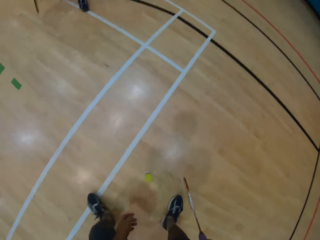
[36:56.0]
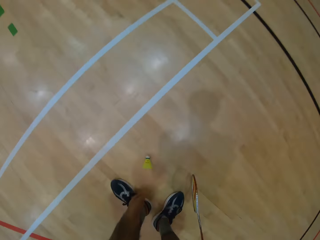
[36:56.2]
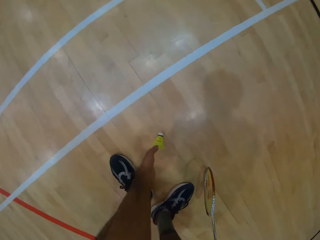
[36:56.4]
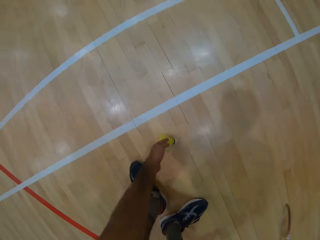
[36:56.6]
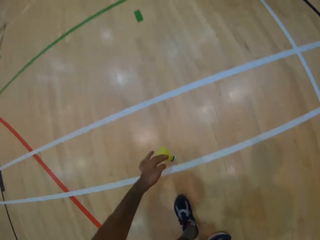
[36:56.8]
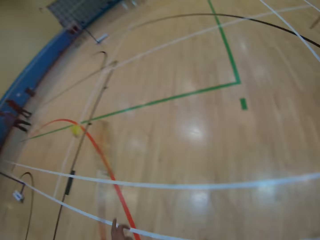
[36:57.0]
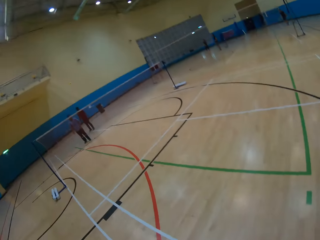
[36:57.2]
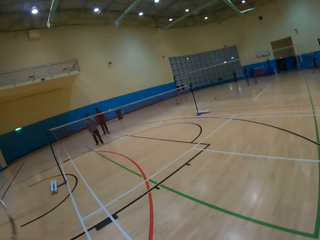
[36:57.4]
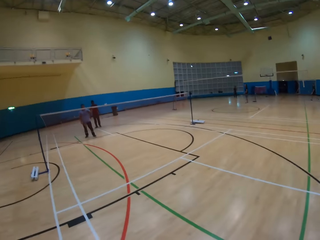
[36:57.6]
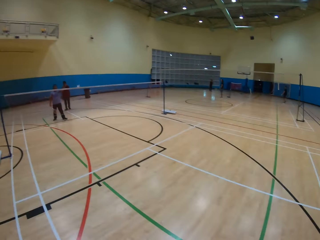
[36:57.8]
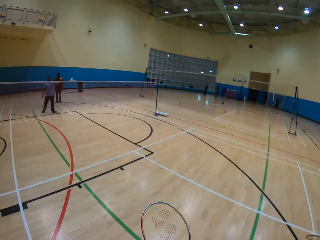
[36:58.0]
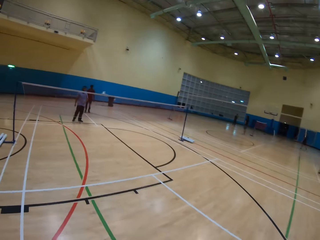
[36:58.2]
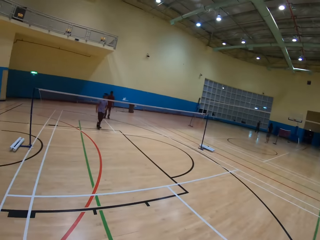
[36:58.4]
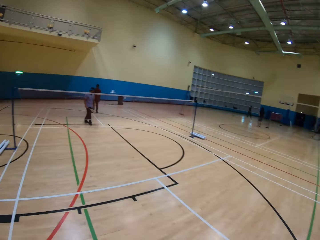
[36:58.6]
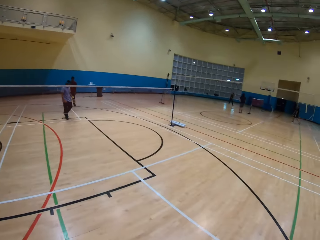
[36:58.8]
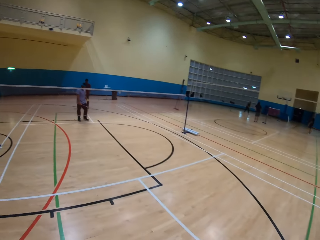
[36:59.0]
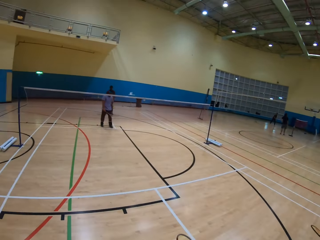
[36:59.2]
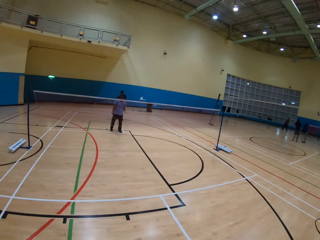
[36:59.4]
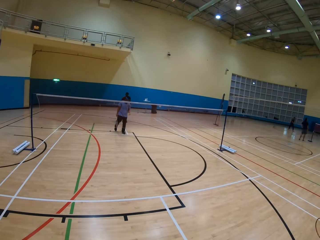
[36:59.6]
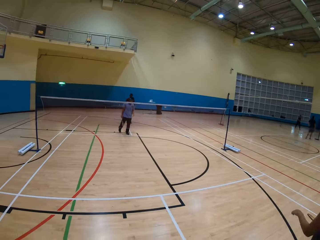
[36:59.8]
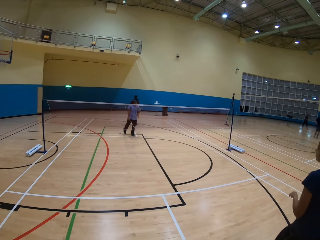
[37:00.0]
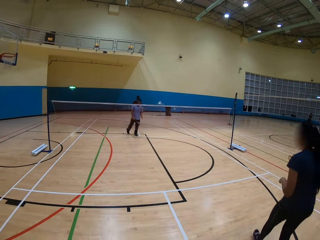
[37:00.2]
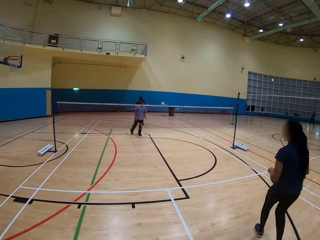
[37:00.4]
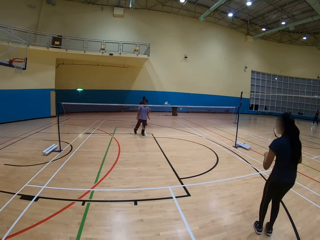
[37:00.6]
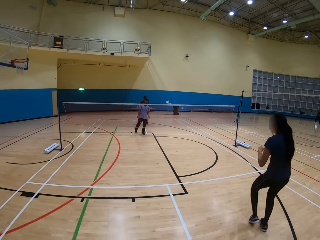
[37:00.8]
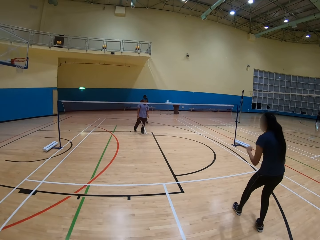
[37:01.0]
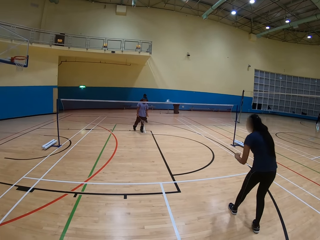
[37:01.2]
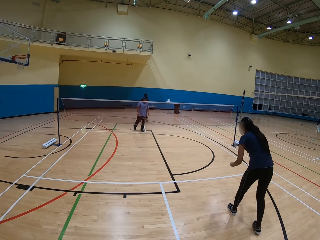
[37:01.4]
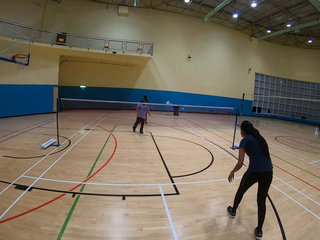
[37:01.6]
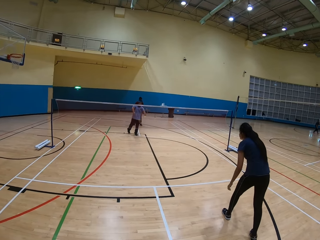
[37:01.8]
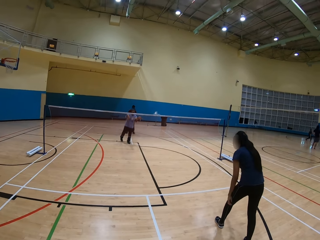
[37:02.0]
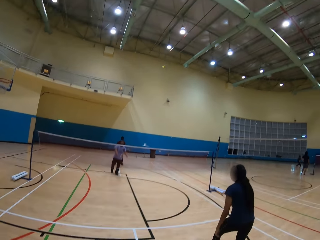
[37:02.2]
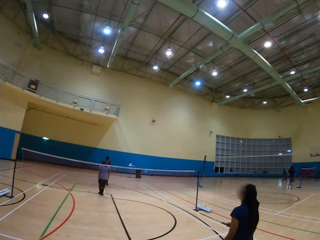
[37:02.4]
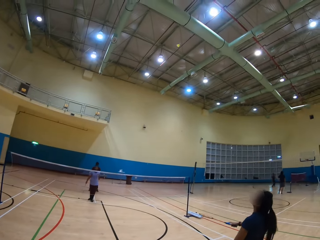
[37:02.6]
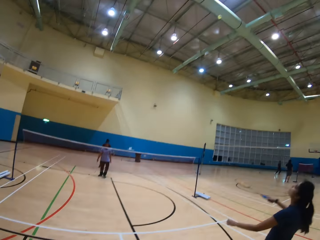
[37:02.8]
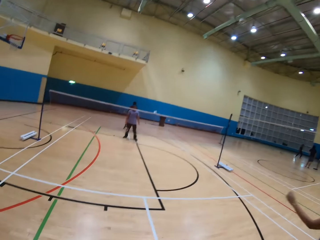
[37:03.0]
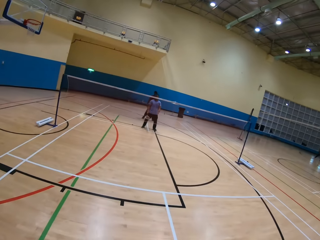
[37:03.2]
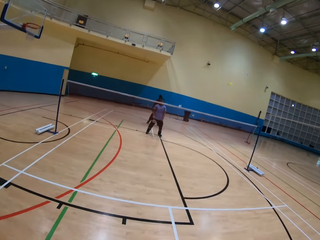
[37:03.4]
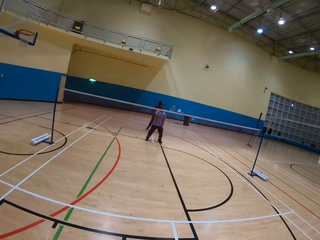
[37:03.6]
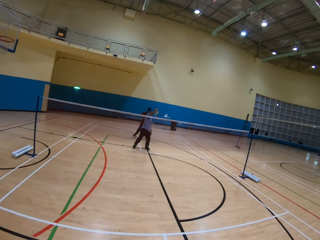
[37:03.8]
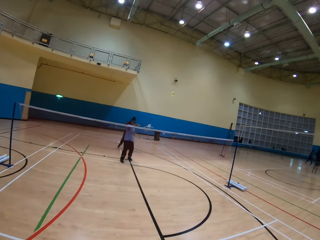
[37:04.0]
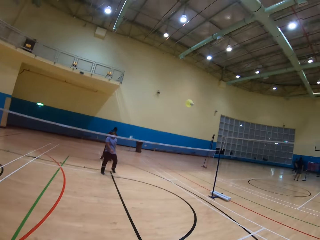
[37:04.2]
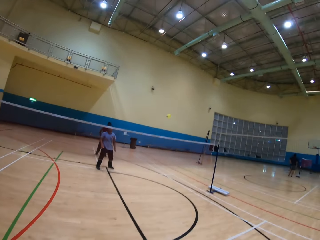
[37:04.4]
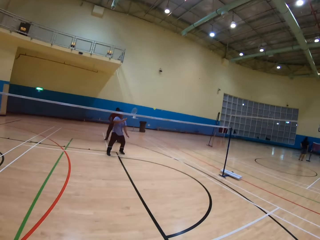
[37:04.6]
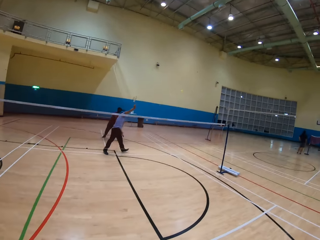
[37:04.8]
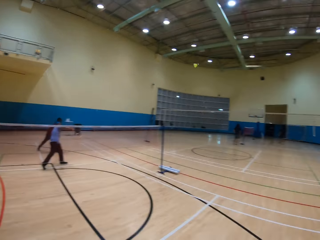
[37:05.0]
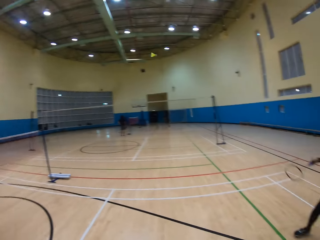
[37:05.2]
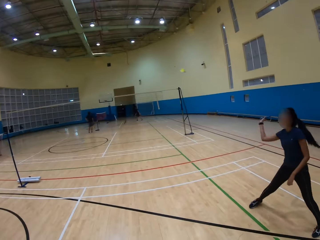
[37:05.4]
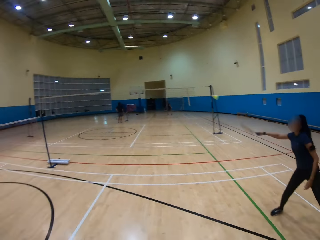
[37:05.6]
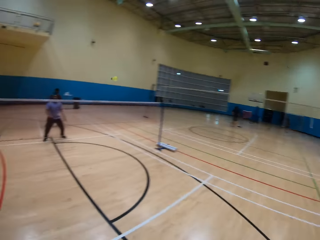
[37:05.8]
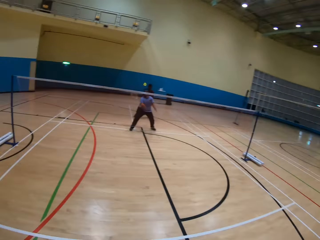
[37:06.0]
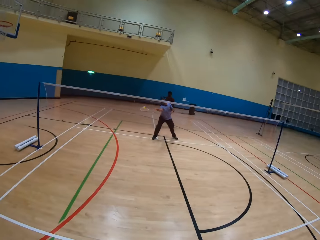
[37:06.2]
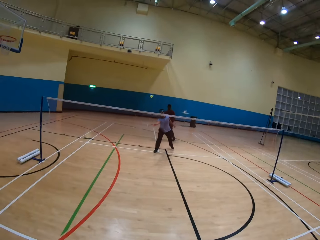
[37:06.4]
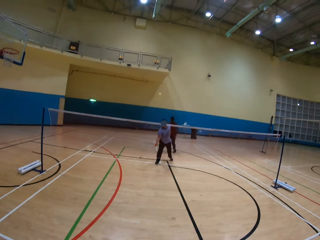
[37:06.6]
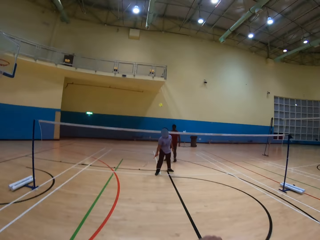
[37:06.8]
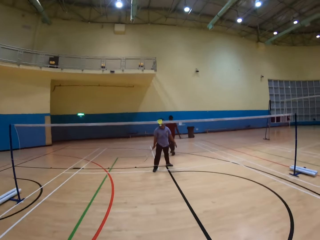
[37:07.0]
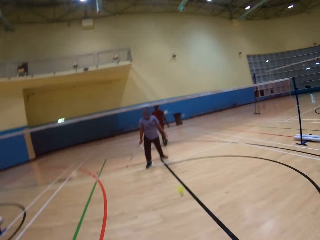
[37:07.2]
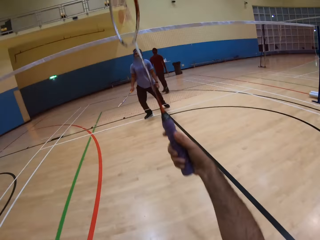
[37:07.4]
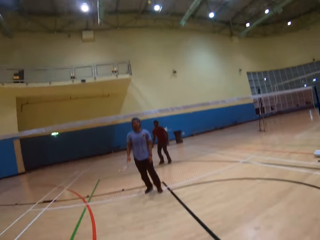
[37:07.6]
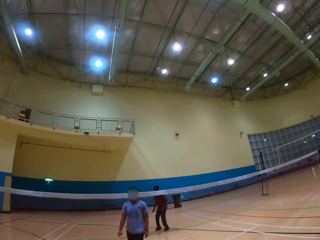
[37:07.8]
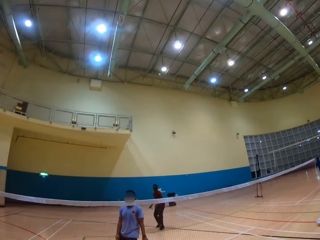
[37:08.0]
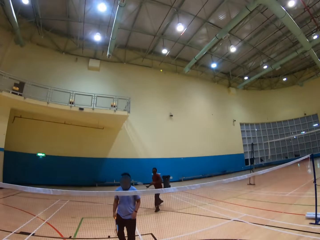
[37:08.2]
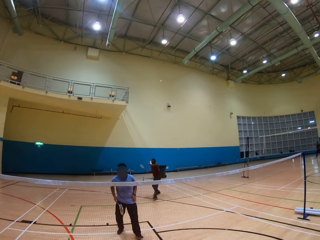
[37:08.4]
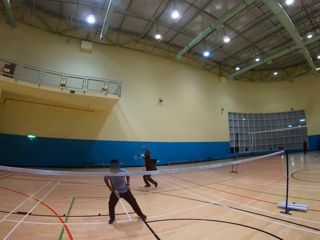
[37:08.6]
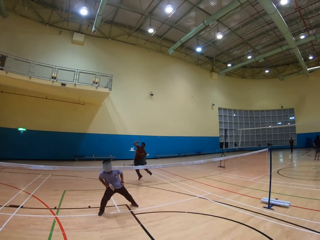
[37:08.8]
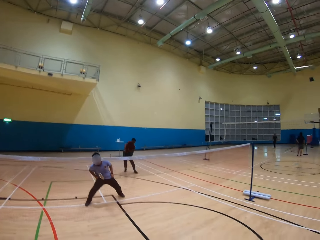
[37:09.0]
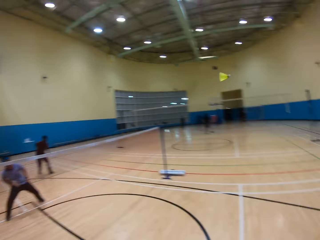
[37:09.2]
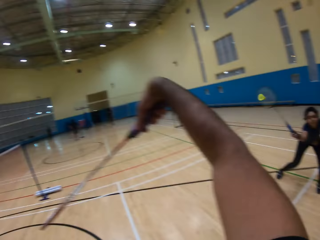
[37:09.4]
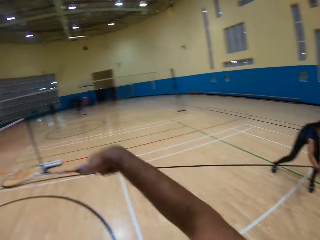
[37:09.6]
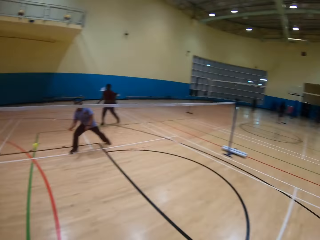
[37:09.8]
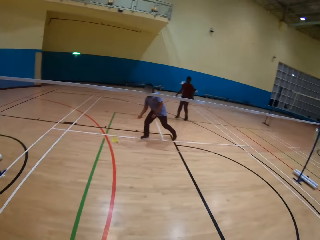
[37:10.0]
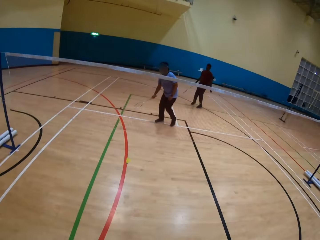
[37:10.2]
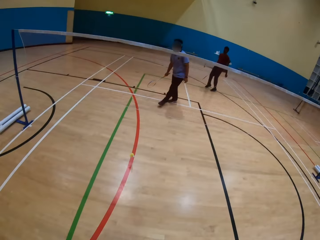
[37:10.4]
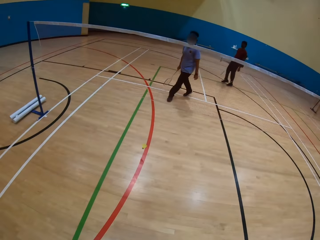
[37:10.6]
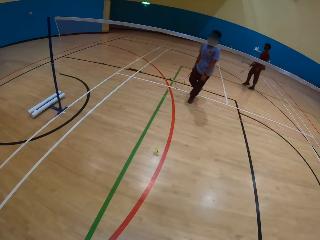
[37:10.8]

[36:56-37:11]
The camera wearer picks the shuttlecock on the ground. They pick the shuttlecock on the ground again. A man hits the shuttlecock. The camera wearer plays badminton. A woman hits the shuttlecock. The man hits the shuttlecock. The camera wearer hits the shuttlecock. The woman hits the shuttlecock. The man hits the shuttlecock. The camera wearer hits the shuttlecock. Another man hits the shuttlecock.

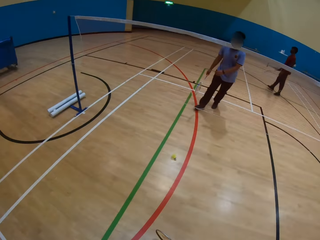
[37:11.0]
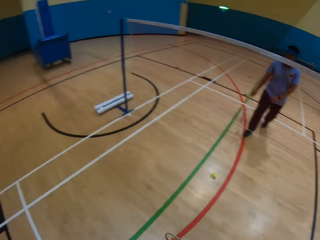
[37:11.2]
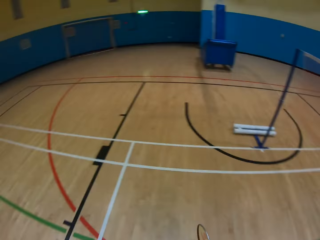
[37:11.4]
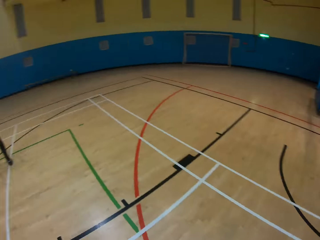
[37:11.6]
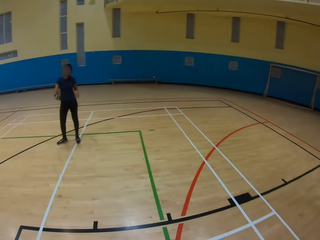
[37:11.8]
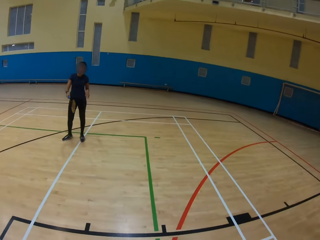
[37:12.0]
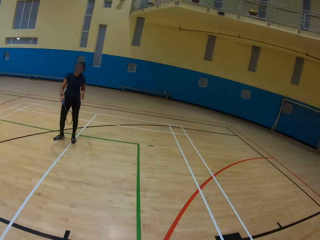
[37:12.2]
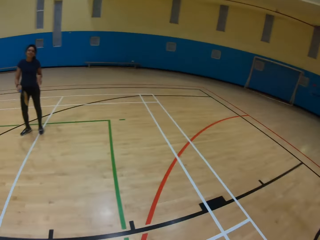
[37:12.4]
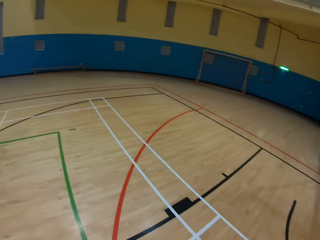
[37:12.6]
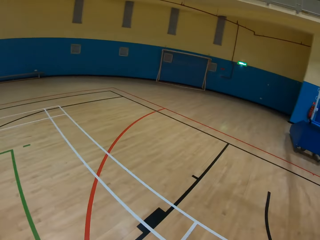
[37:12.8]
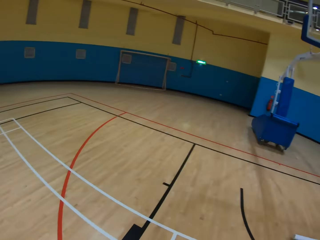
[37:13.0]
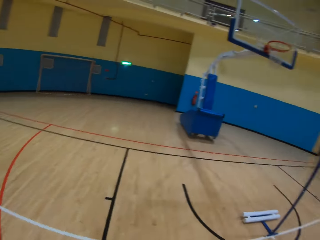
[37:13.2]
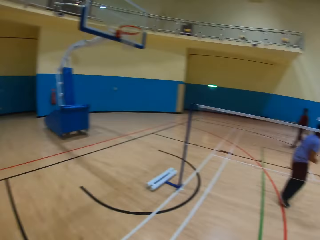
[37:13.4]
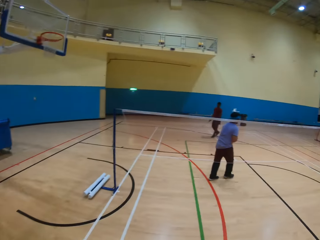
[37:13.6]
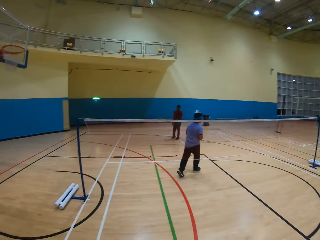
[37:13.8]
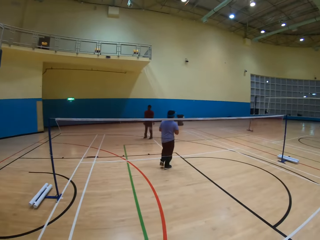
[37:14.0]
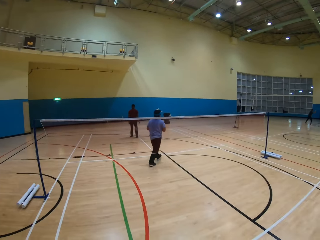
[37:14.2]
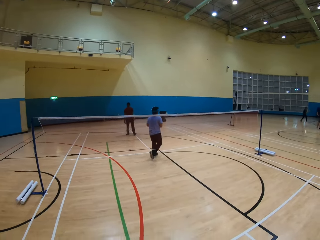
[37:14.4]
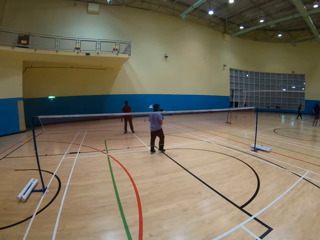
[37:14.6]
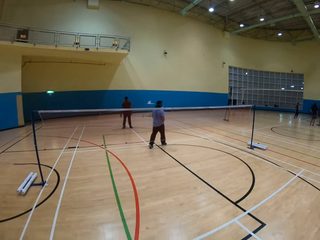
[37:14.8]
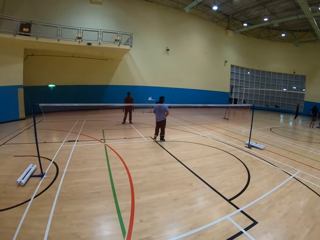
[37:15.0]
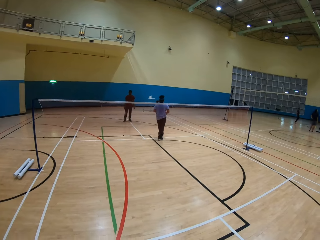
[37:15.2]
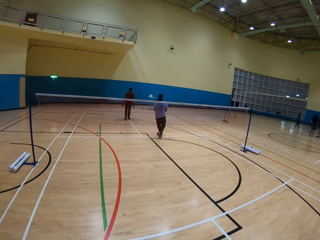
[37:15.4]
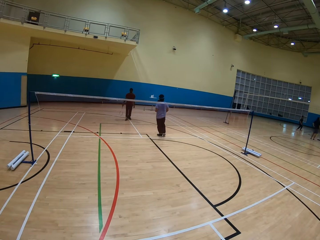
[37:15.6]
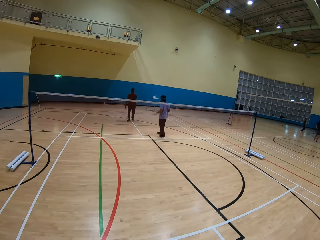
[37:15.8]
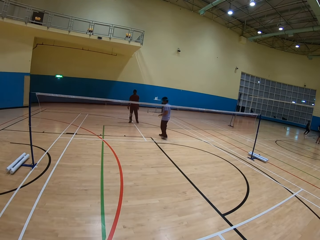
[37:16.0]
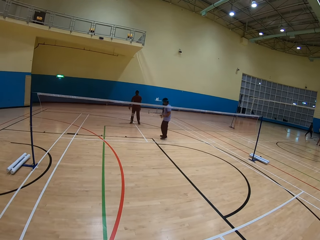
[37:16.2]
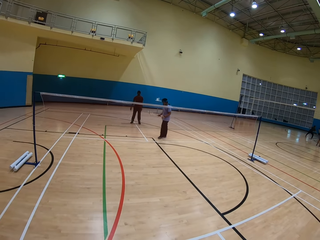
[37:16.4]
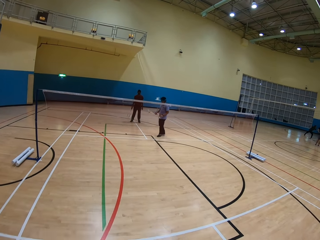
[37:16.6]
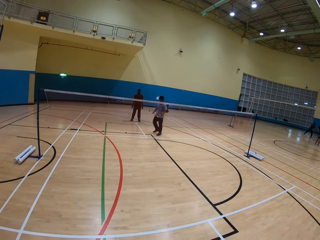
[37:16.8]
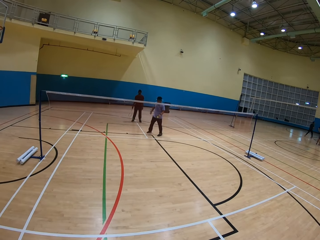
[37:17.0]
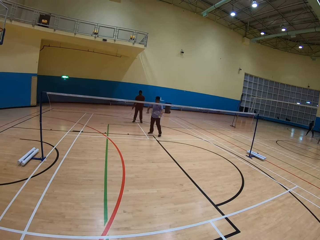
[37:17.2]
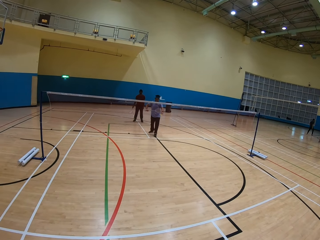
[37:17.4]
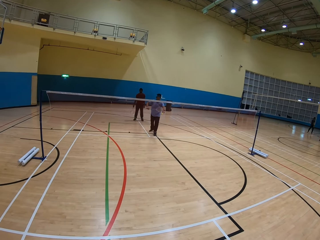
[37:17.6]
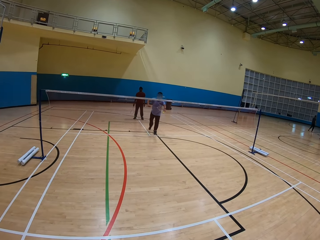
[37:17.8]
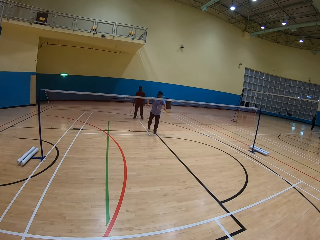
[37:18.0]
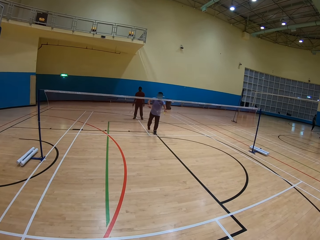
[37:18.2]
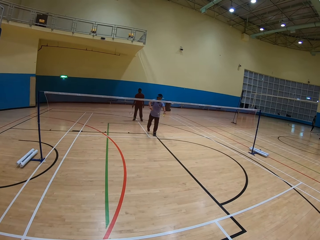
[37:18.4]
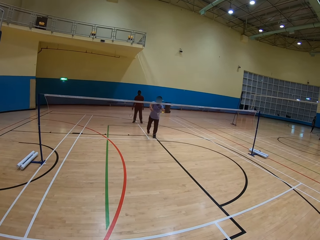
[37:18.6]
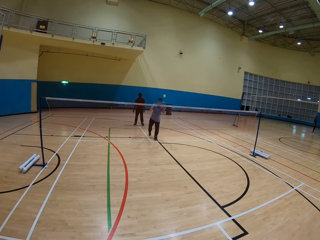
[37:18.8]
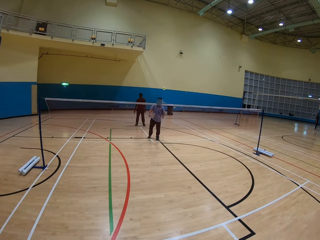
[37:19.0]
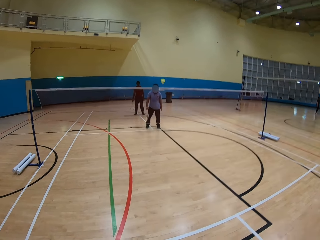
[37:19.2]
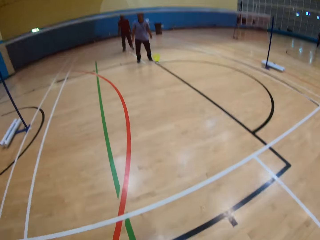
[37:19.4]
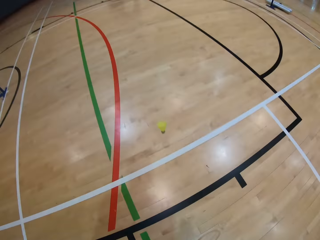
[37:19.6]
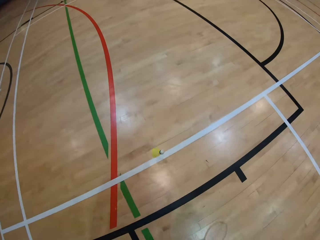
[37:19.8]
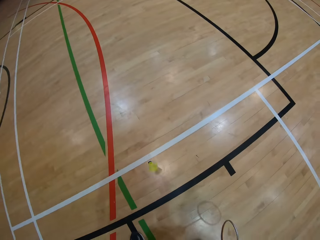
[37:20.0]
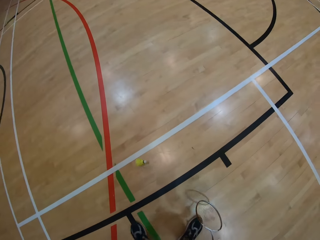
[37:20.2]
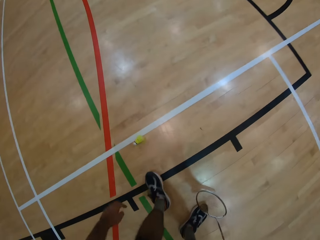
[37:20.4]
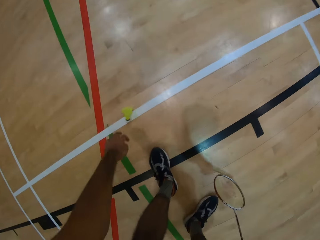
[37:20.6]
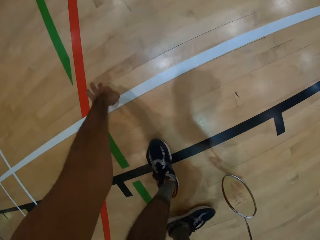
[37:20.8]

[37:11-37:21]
The camera wearer looks around the playing ground. A man hits the shuttlecock. The camera wearer hits the shuttlecock.
